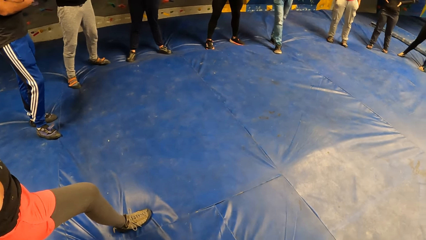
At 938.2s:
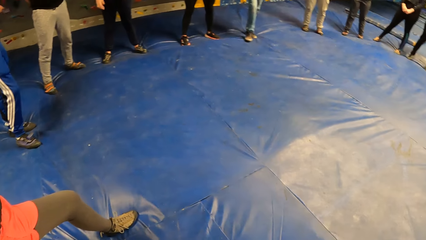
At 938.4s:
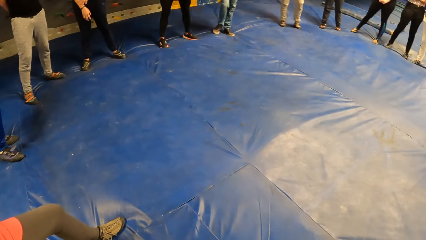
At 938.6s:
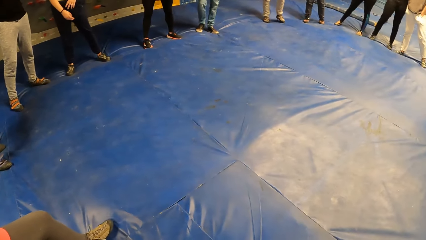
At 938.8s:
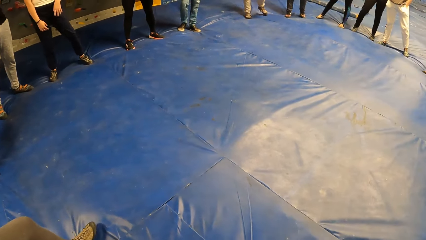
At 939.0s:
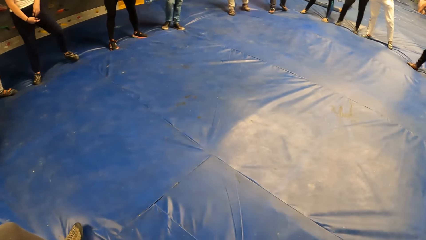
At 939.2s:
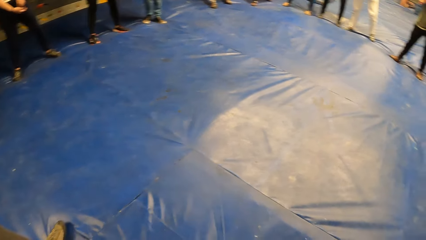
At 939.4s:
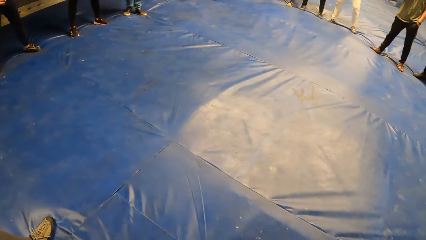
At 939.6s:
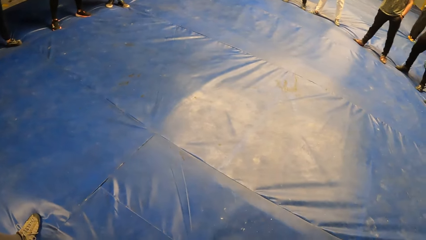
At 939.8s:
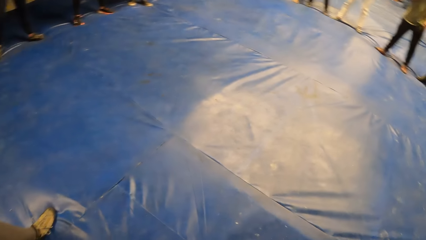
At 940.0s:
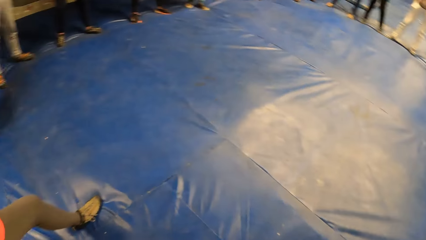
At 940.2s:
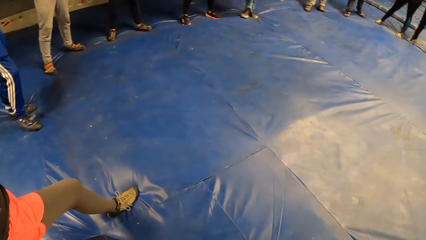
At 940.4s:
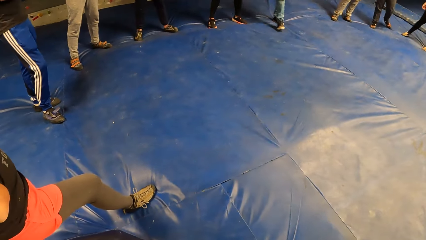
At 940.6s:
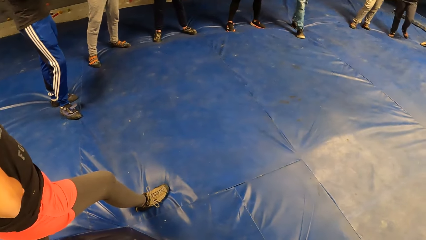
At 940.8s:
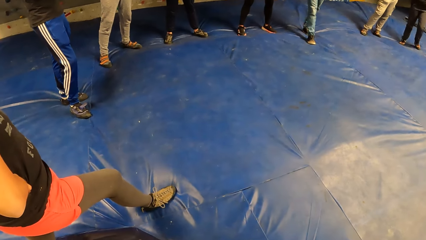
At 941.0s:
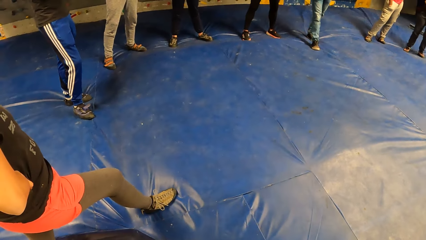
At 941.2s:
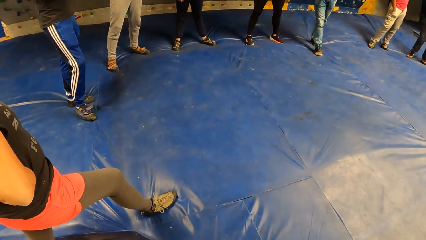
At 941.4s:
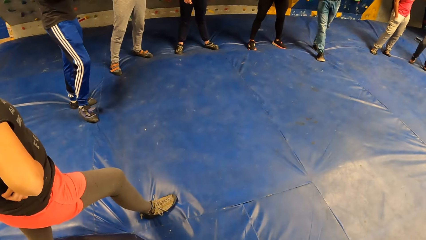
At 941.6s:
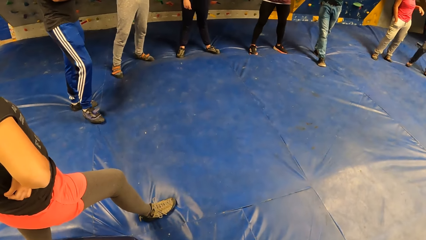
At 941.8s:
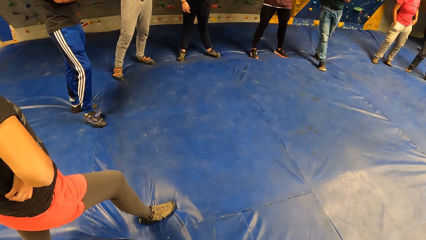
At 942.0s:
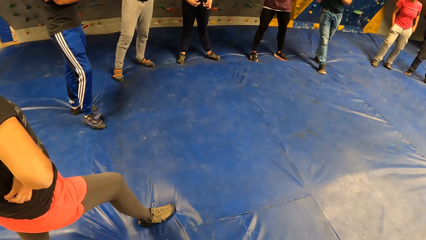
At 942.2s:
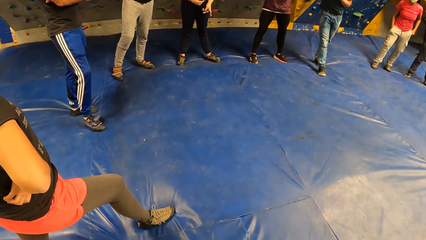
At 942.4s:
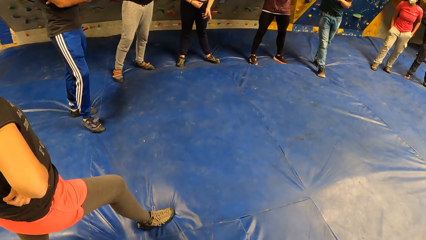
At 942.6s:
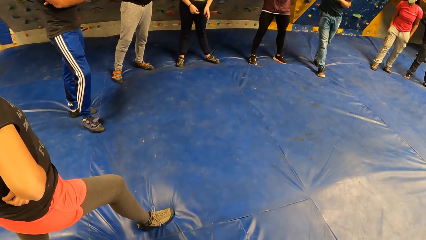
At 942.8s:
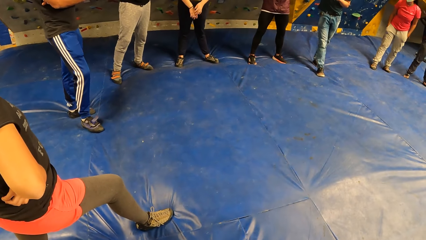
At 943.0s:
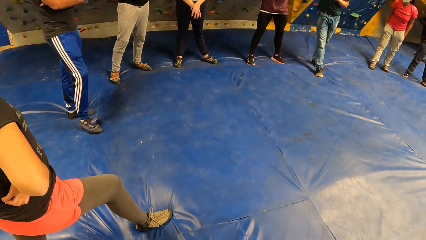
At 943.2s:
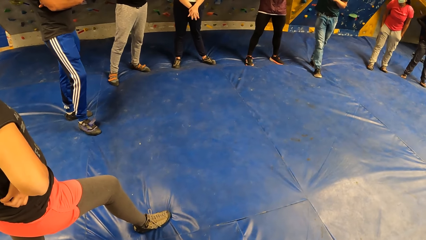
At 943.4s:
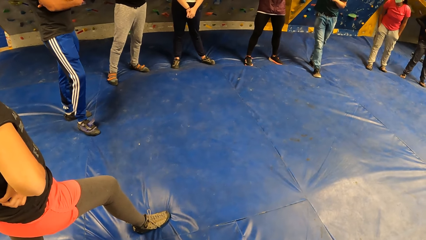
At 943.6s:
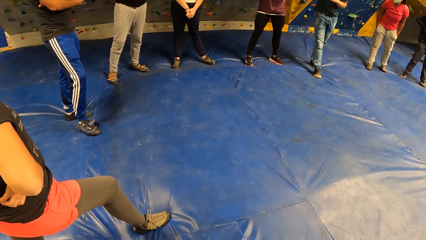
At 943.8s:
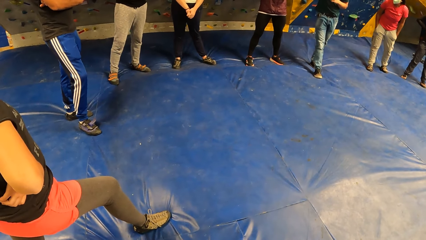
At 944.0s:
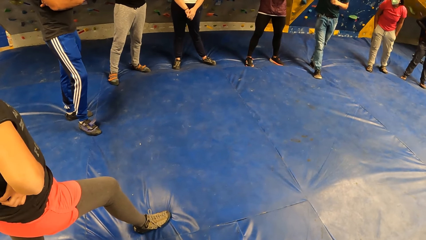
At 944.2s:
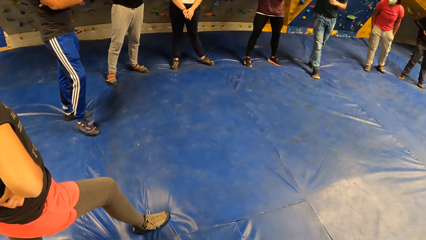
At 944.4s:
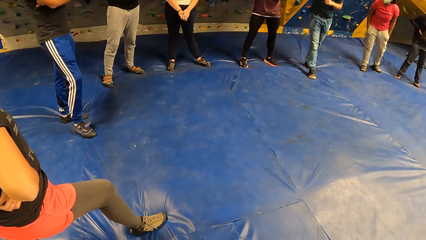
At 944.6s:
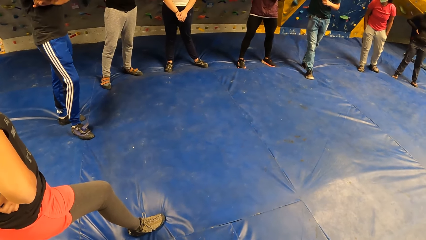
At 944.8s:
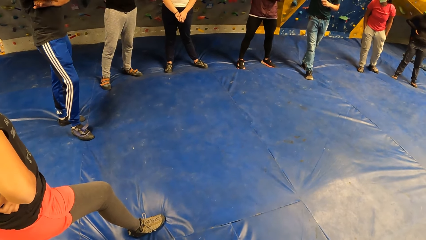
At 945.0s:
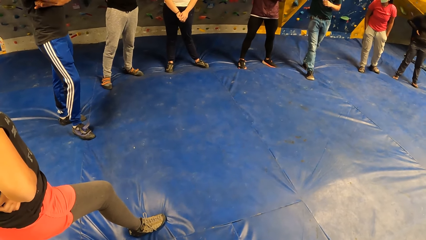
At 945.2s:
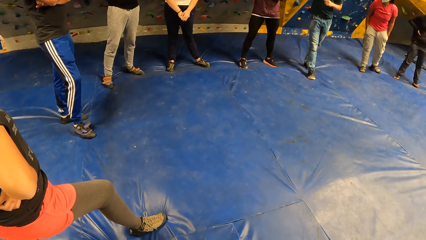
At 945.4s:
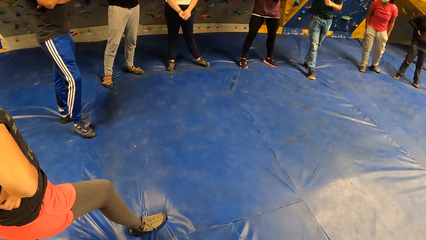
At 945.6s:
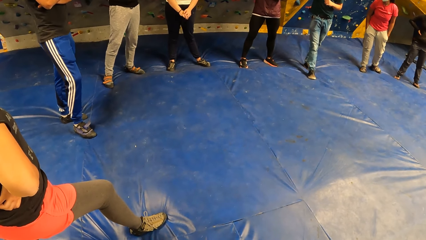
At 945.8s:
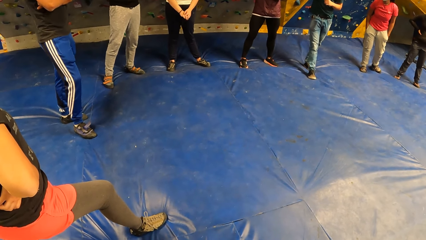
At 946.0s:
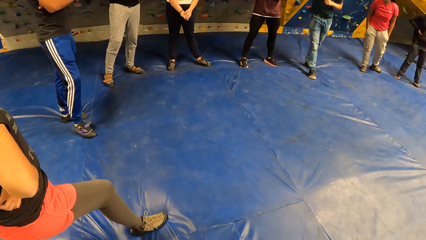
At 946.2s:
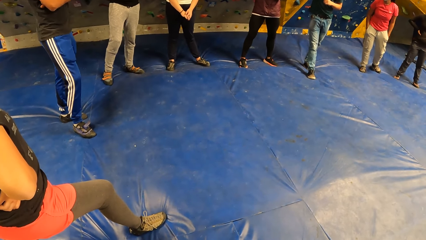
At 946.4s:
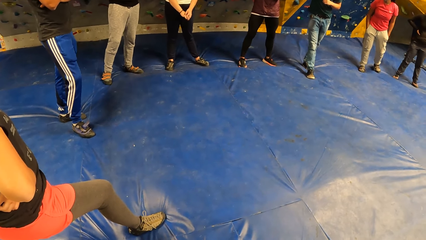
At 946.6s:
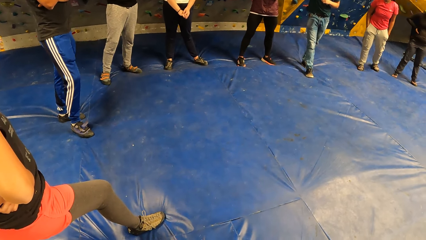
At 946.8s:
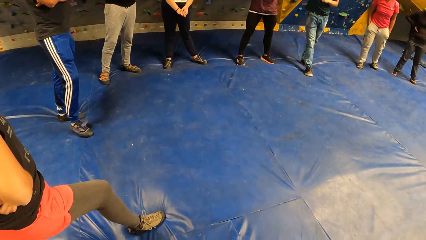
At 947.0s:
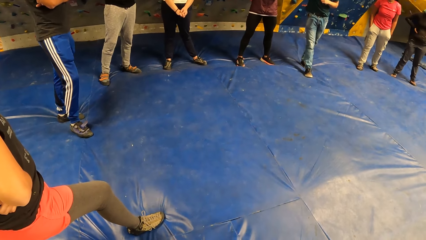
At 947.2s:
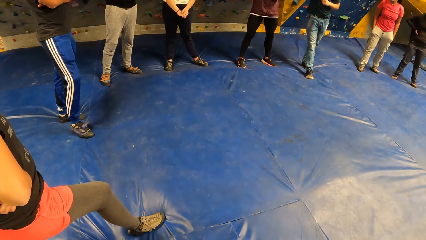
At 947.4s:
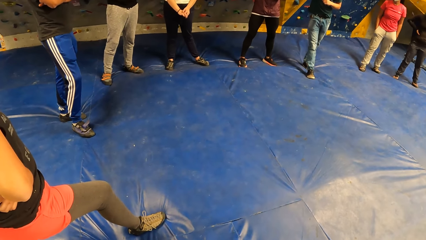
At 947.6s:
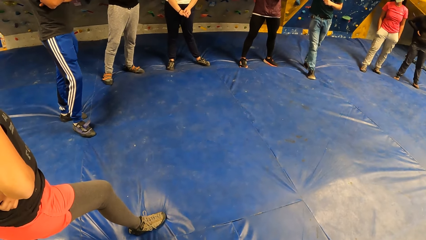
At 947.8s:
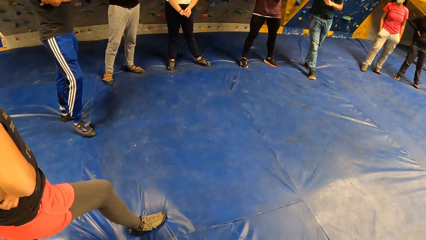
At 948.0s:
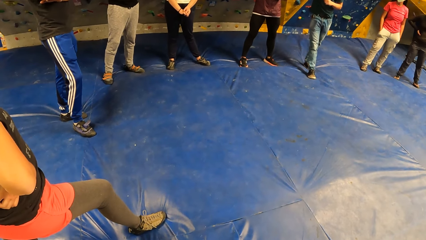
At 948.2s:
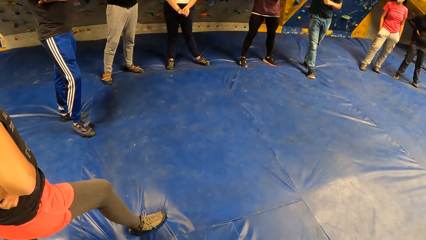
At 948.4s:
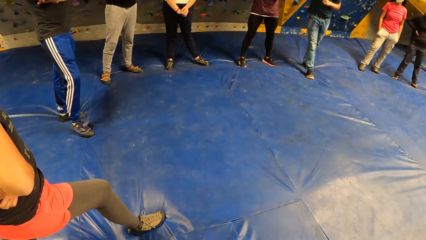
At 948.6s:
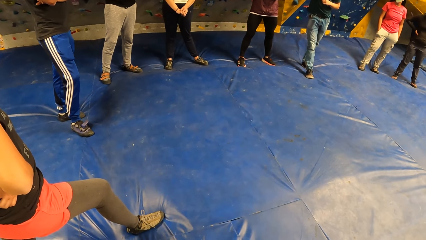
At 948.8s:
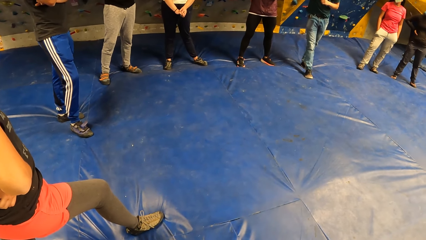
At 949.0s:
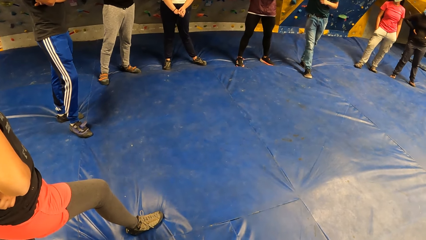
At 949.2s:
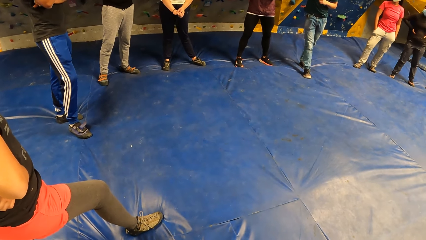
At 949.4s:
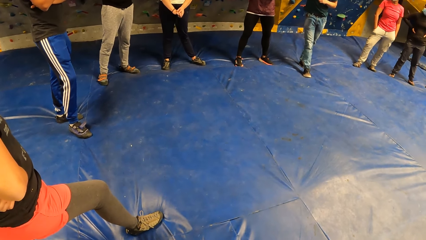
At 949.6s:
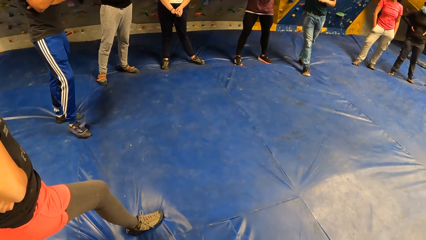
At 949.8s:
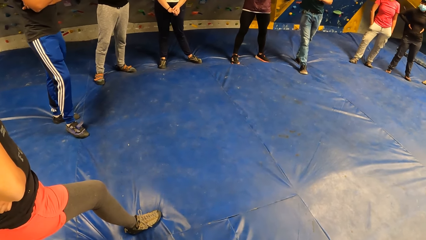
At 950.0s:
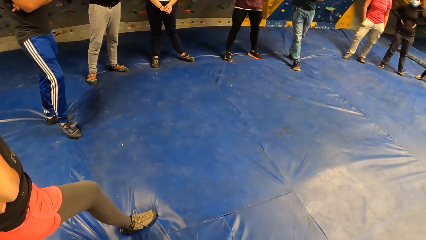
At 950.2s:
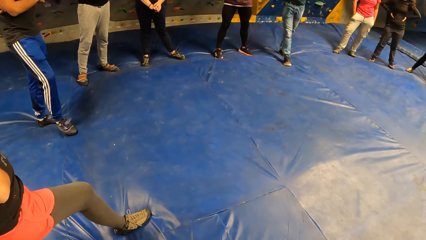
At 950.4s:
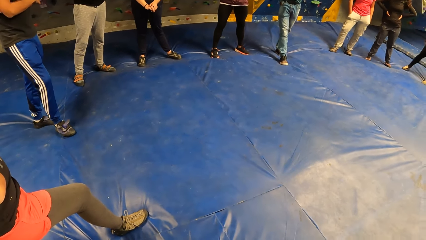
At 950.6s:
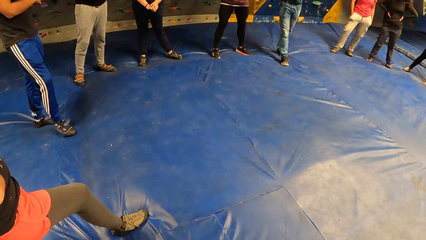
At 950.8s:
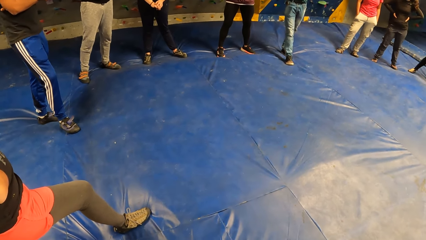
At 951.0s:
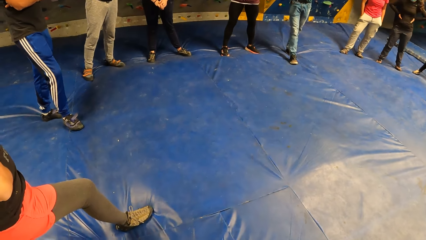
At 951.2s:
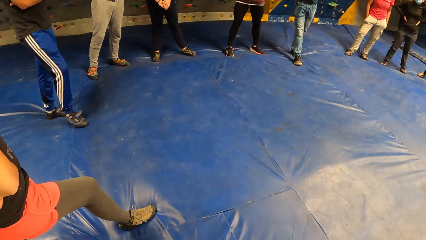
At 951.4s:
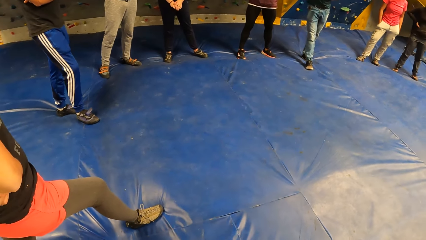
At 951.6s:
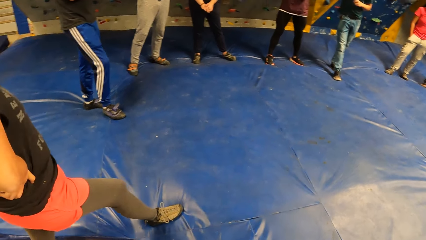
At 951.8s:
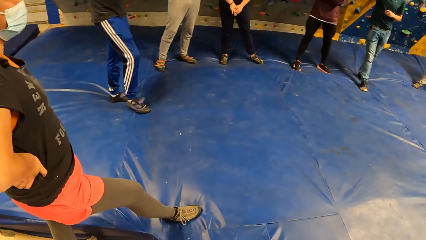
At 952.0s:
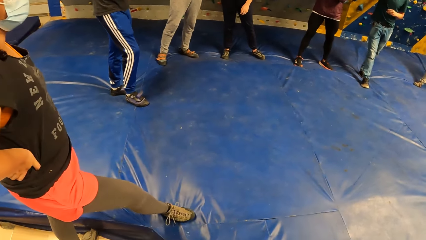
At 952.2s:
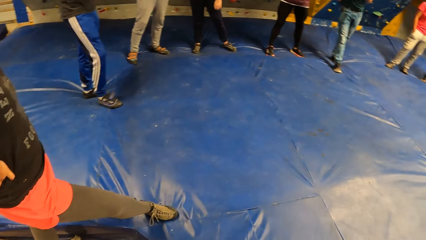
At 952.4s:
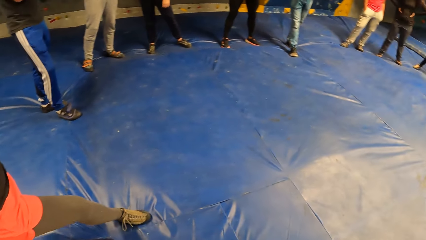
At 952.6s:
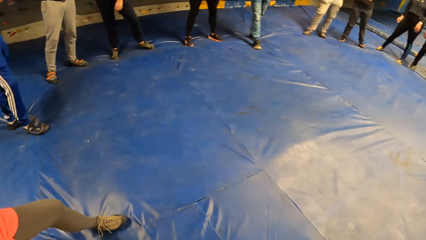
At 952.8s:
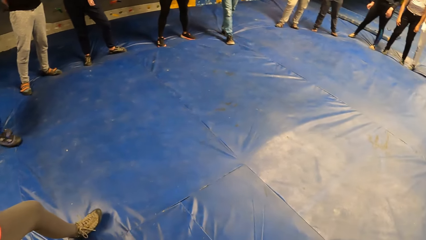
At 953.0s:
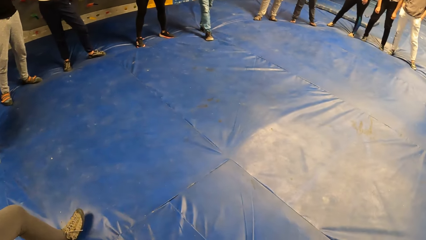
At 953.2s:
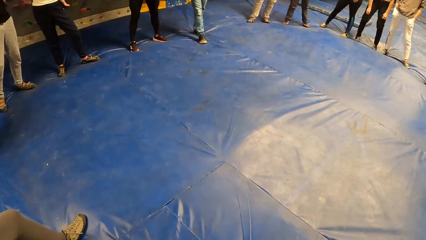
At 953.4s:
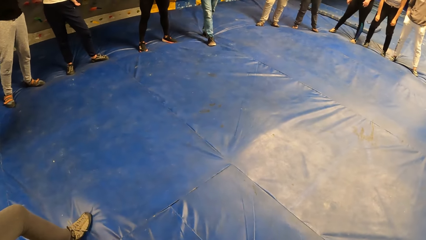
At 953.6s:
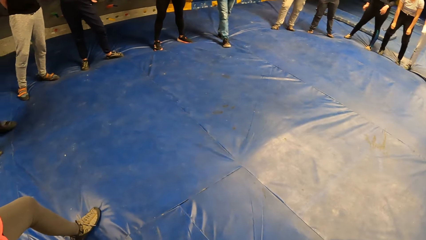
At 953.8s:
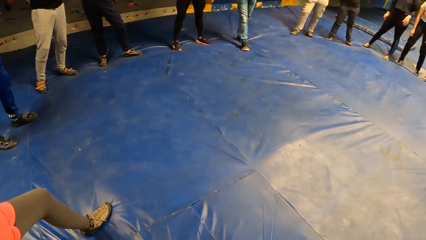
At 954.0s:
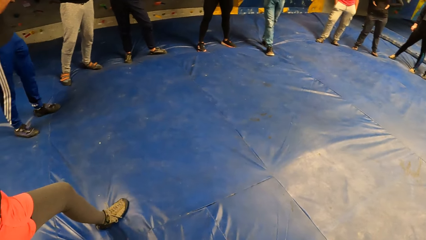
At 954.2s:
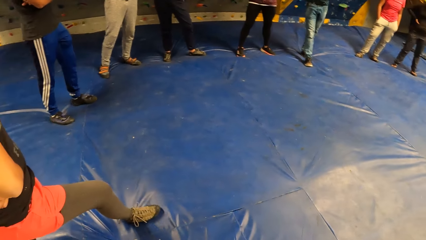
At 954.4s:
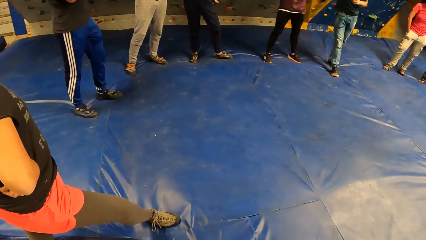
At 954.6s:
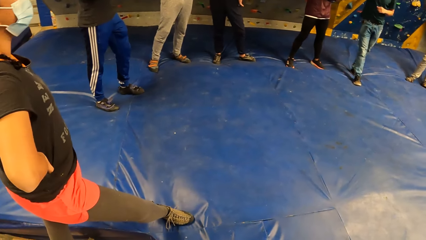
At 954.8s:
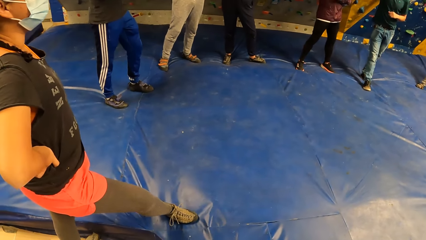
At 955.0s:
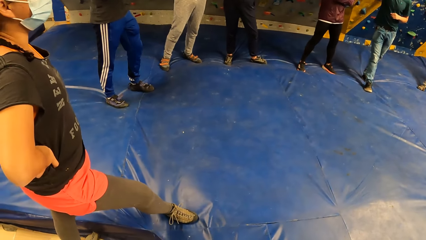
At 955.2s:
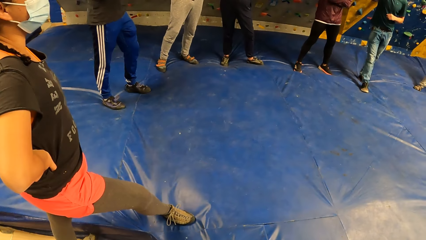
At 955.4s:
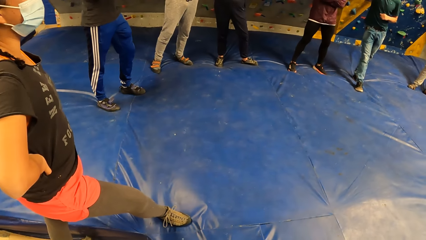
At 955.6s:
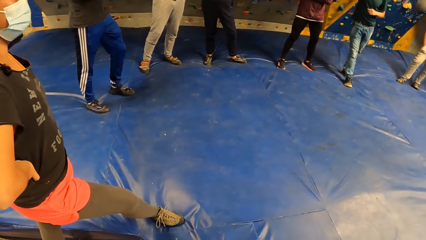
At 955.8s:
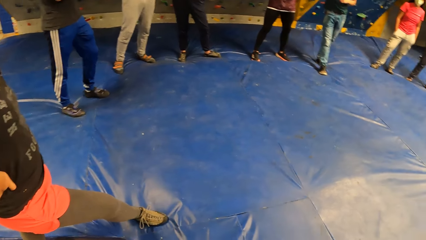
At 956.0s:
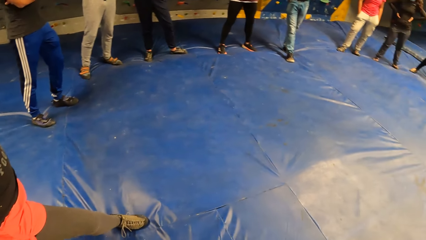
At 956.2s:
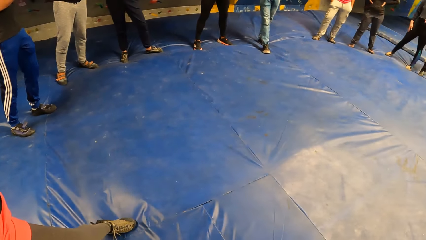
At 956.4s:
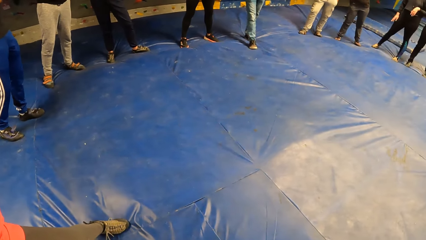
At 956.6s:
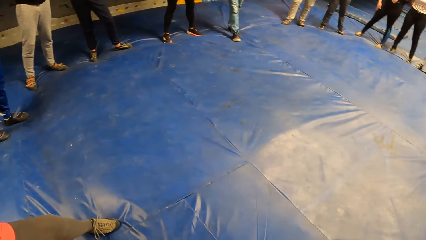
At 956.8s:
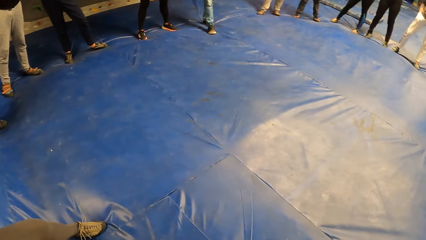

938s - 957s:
A man steps forward. Another man fidgets. A lady moves the hands. Another lady fidgets. The second man fidgets. Another man fidgets. Another man fidgets. The second lady fidgets. The second man fidgets. Another lady fidgets. Another lady bends the legs. The third lady fidgets.
